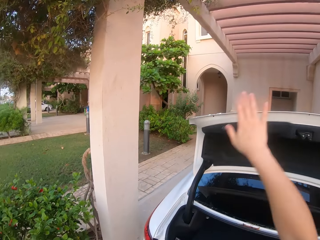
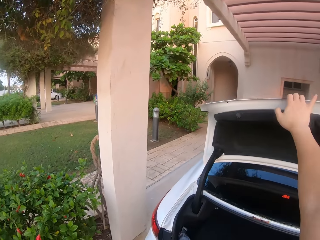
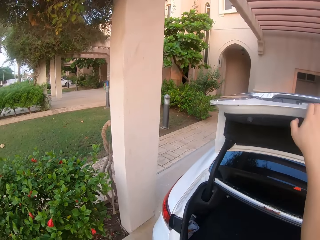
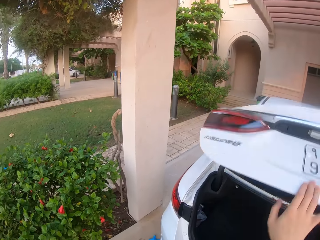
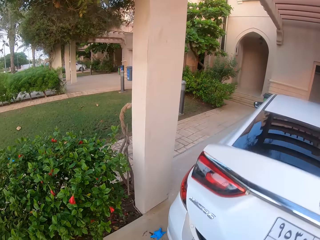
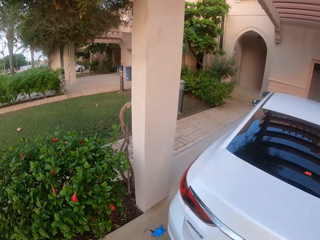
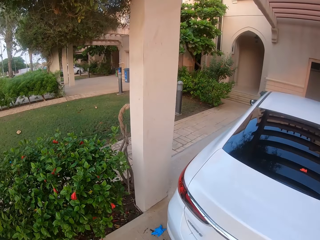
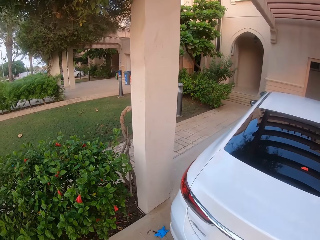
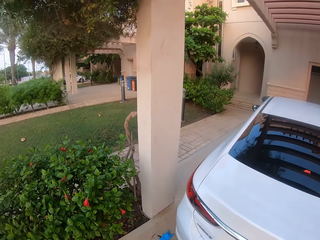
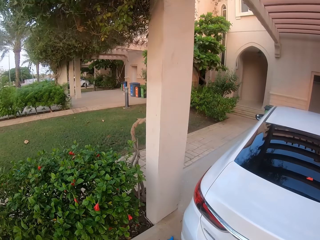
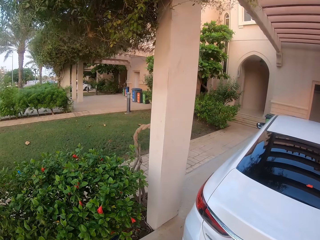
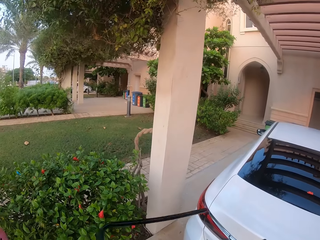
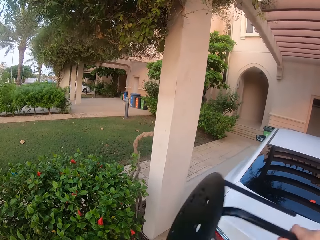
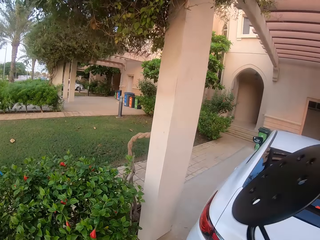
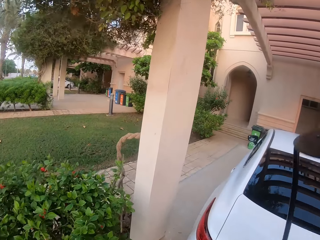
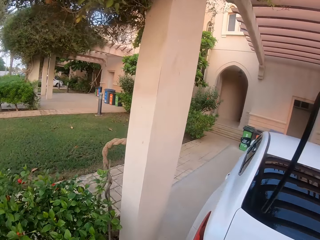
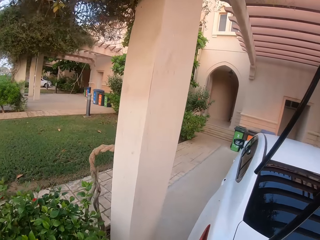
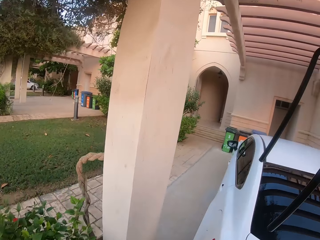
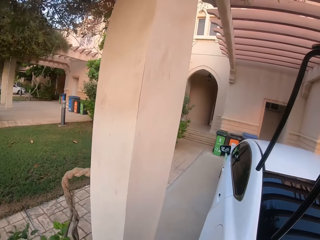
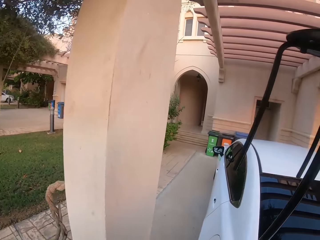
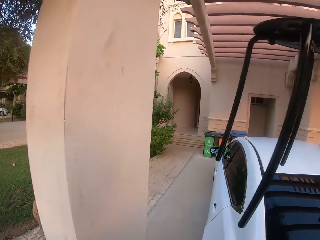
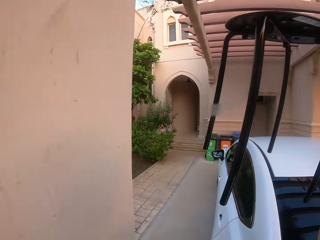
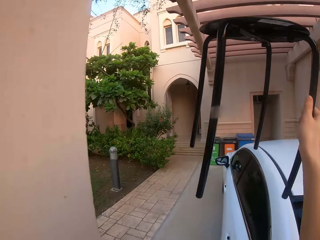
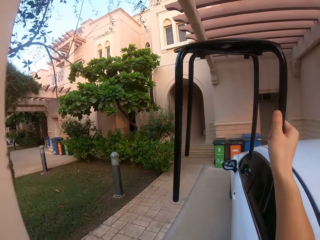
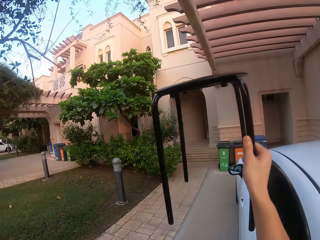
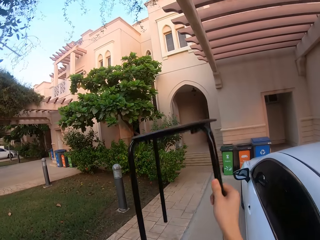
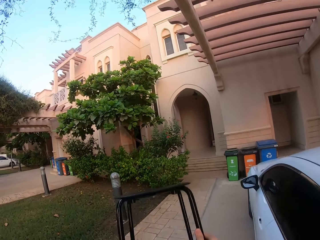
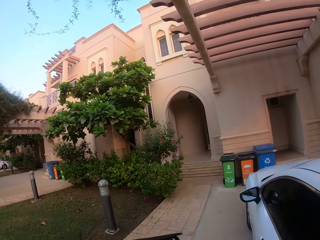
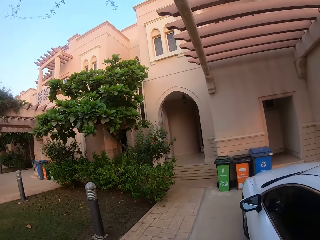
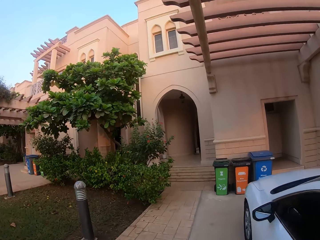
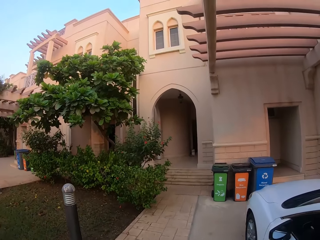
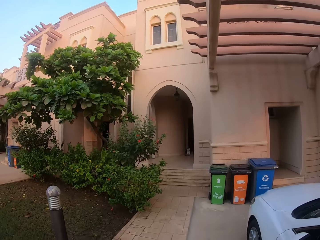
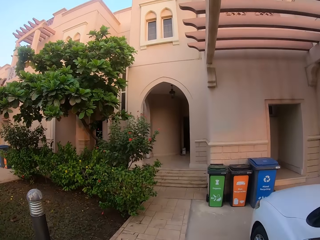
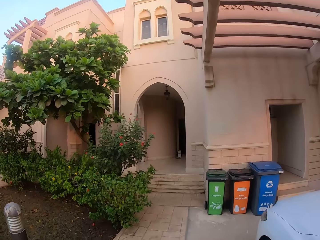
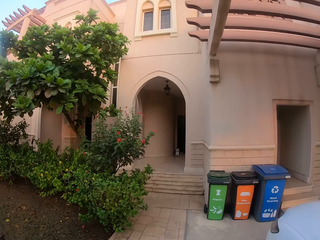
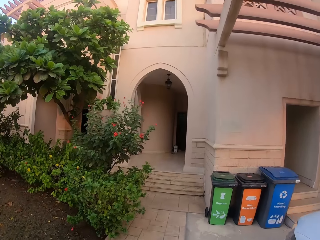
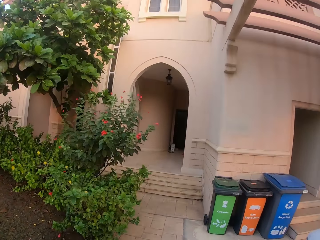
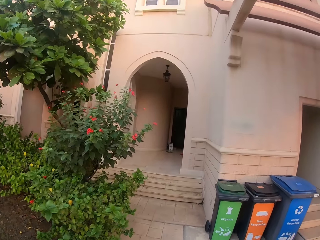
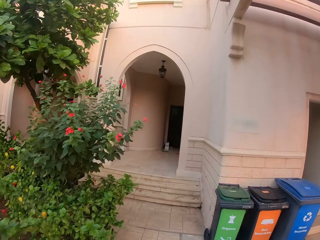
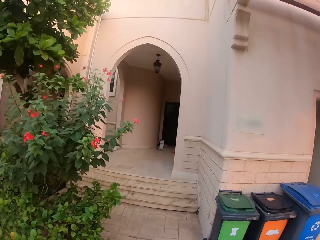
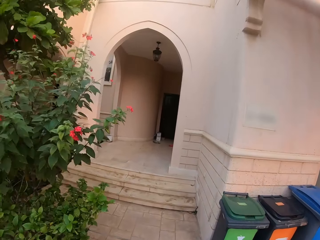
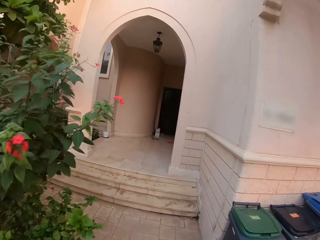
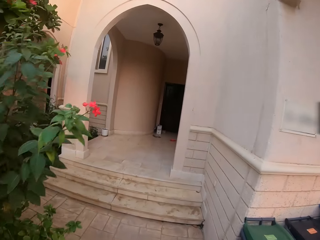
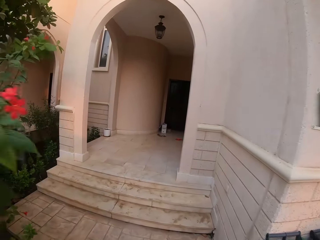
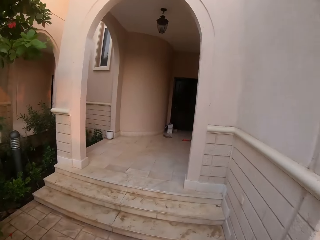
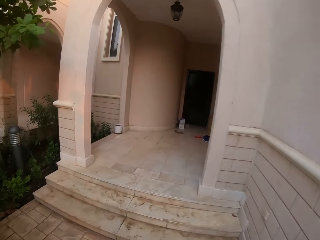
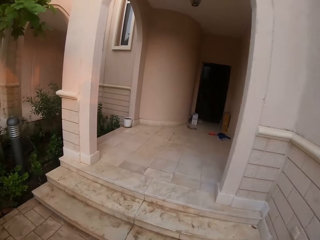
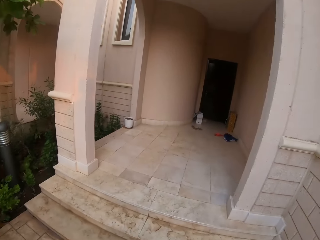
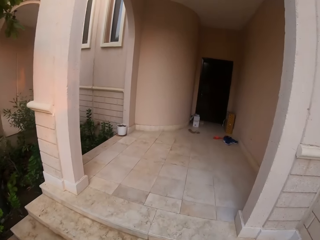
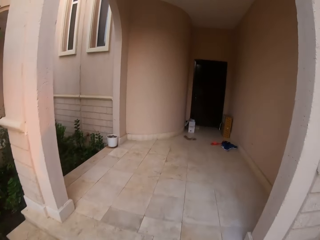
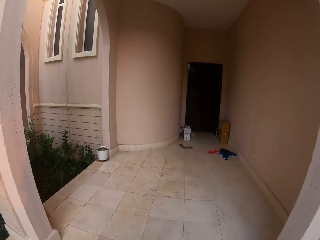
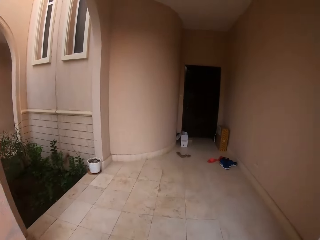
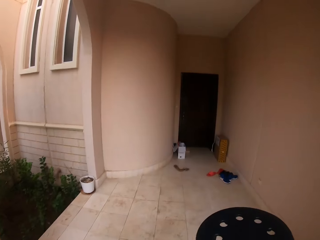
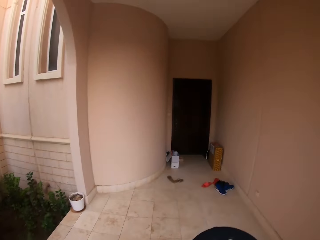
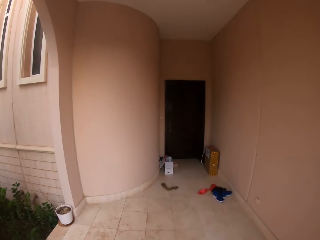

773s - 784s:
The camera wearer closes the car boot. They walk. They move toward the house.

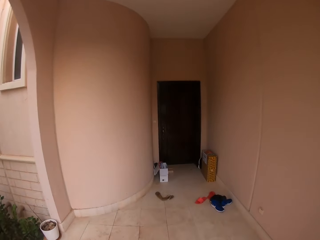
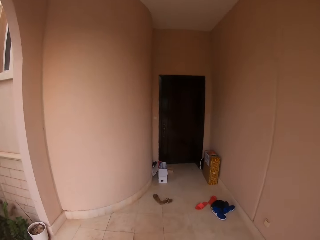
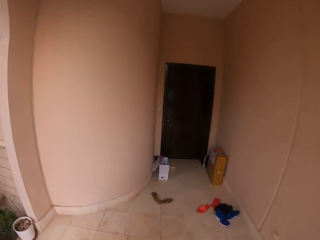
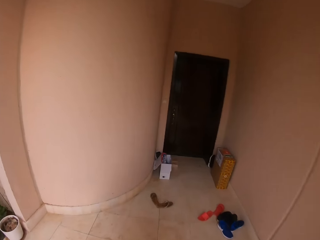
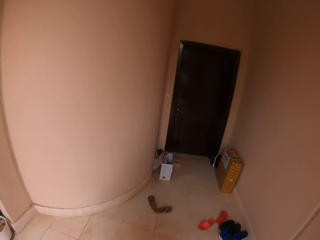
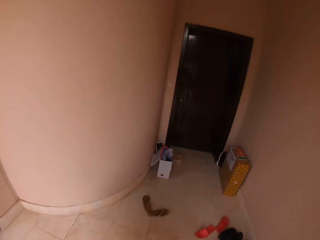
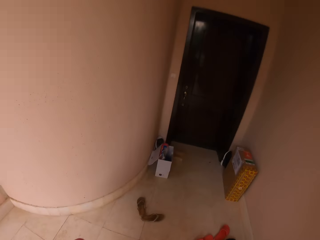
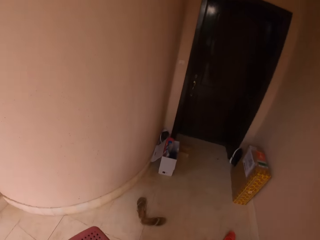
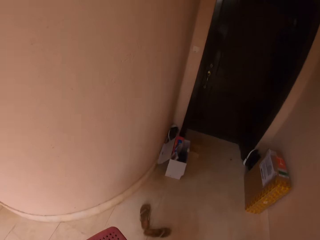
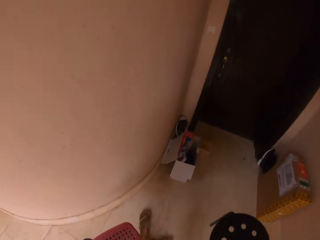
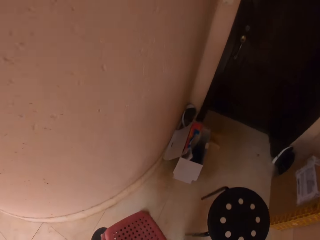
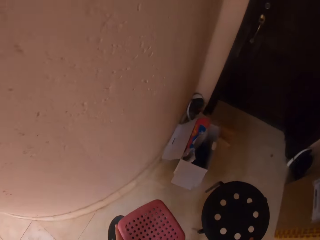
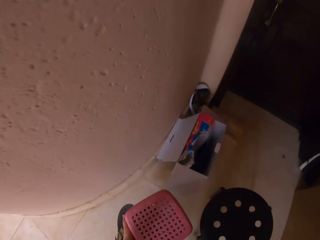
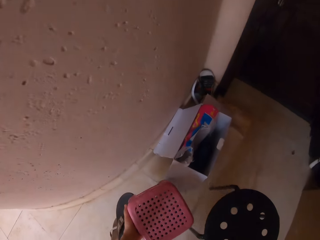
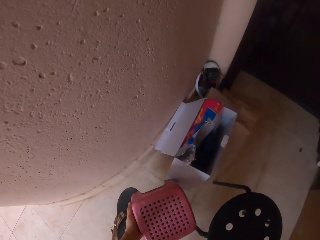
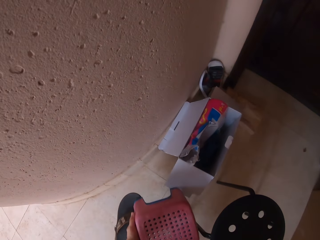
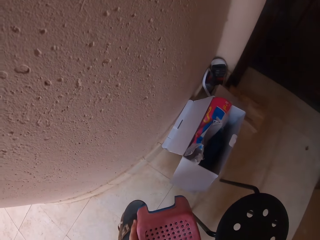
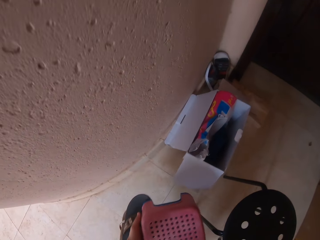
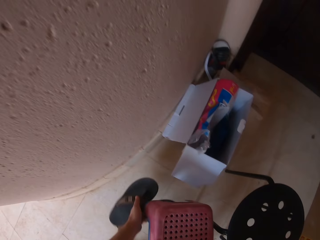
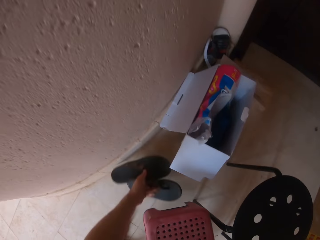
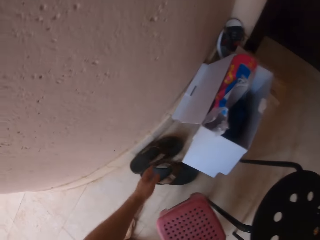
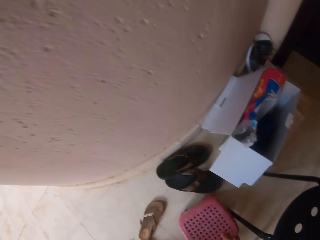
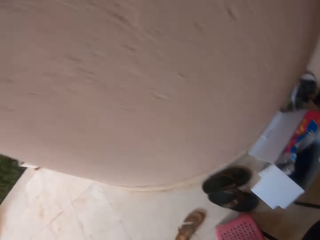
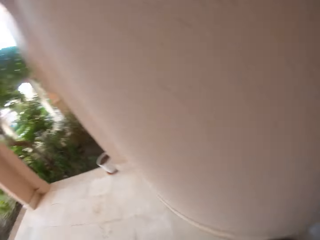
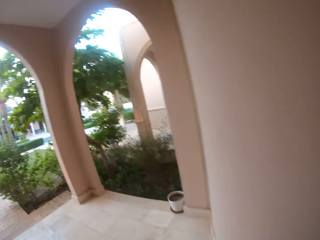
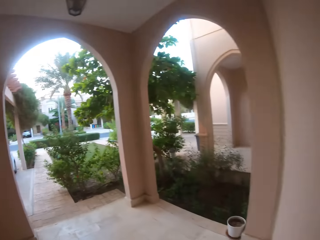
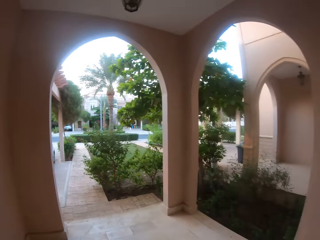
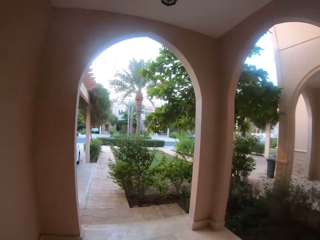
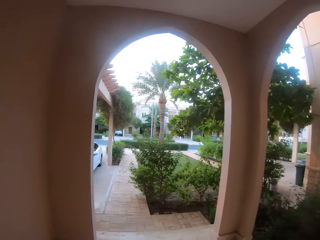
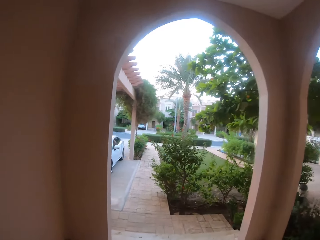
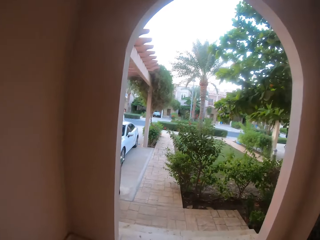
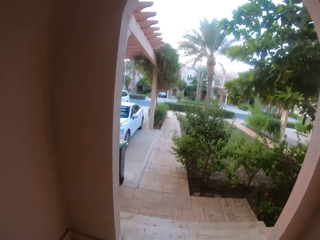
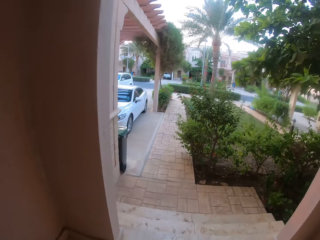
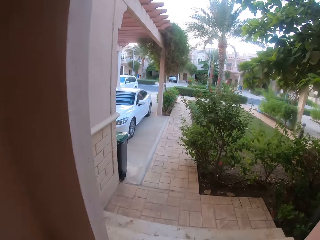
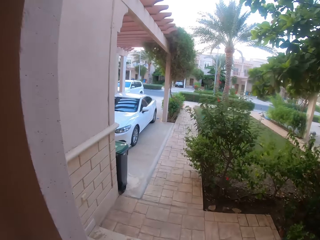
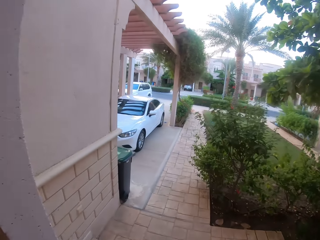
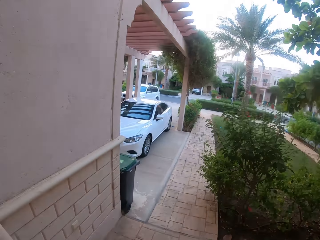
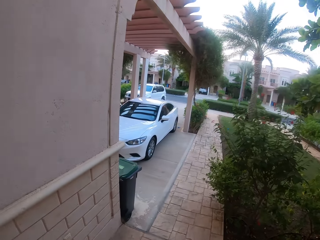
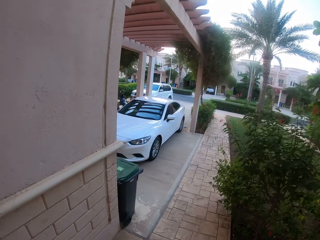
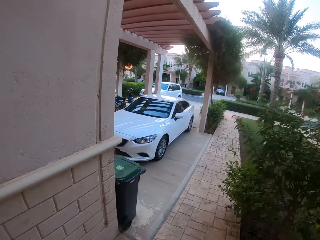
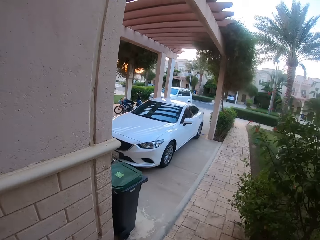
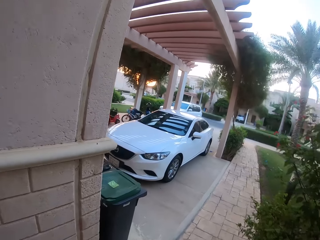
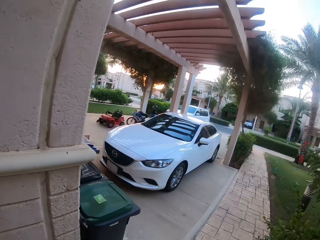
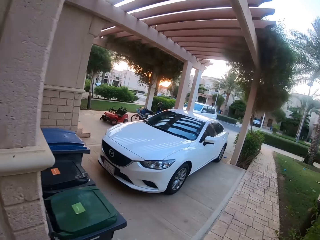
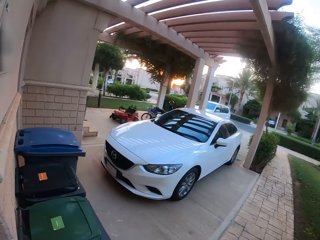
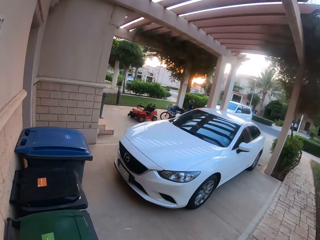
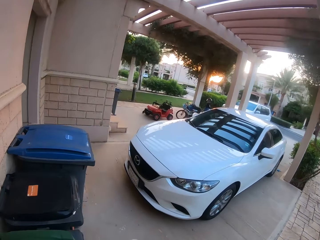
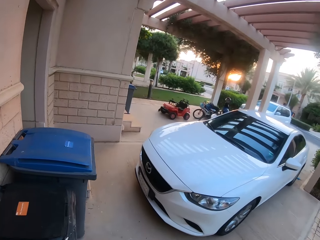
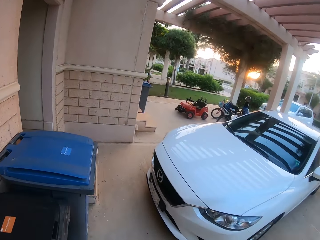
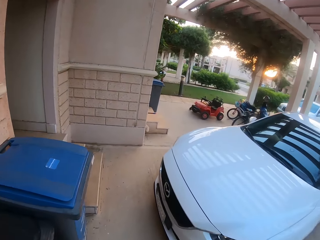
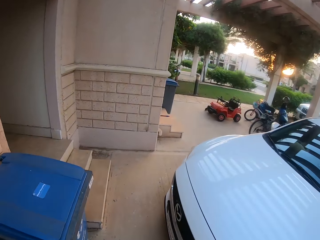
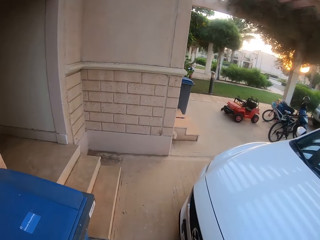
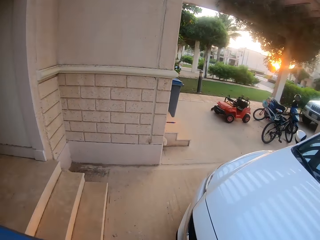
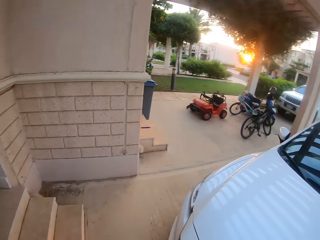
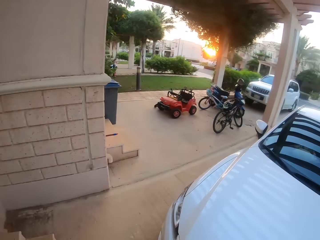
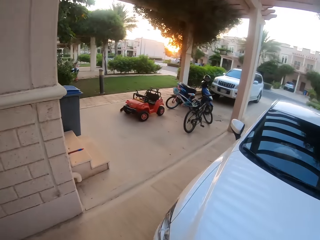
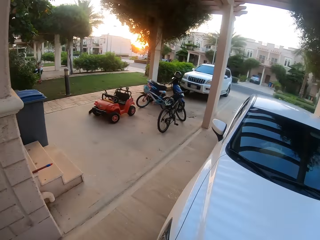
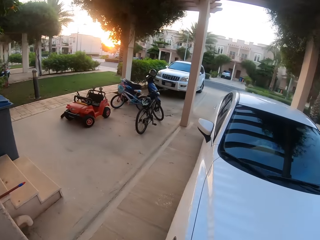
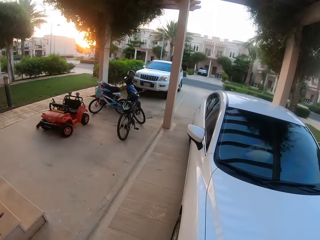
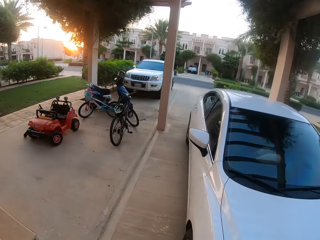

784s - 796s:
The camera wearer places the chairs in front of the door. They put the slippers on the floor. They put the plastic stool on the floor. They walk and look around. They move back toward the car.
